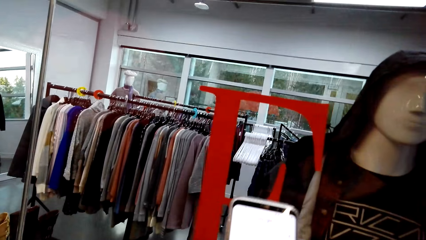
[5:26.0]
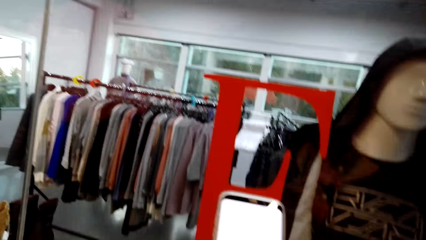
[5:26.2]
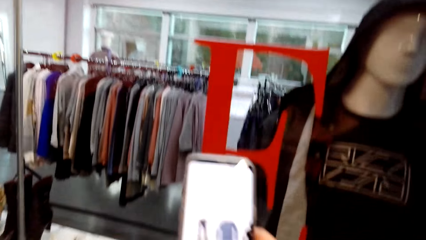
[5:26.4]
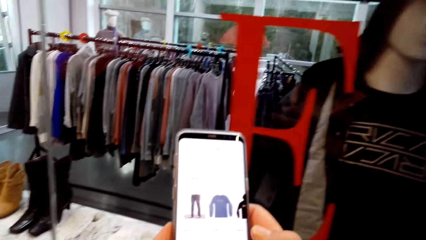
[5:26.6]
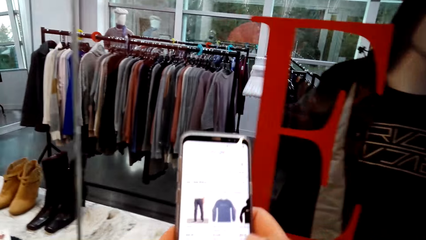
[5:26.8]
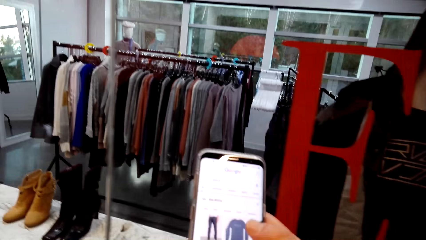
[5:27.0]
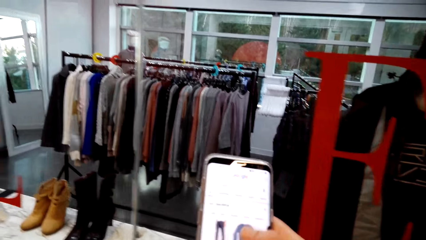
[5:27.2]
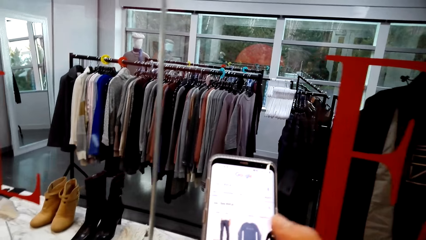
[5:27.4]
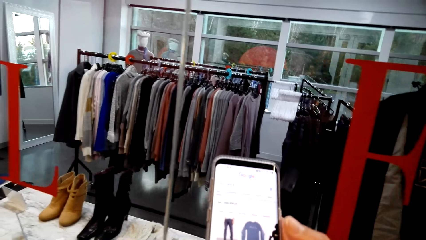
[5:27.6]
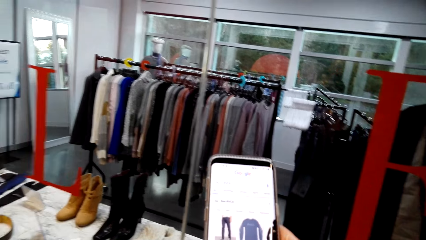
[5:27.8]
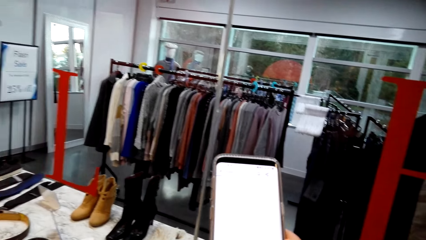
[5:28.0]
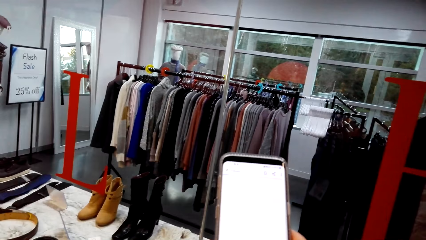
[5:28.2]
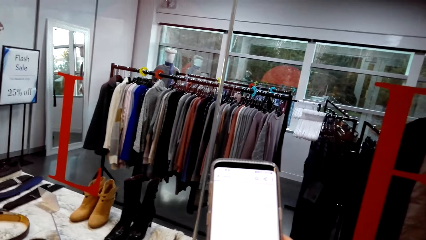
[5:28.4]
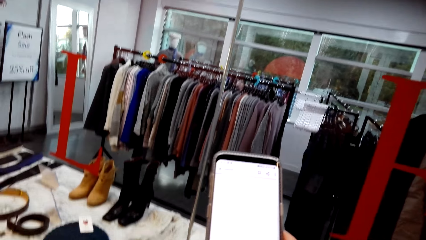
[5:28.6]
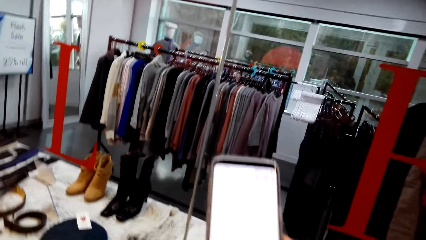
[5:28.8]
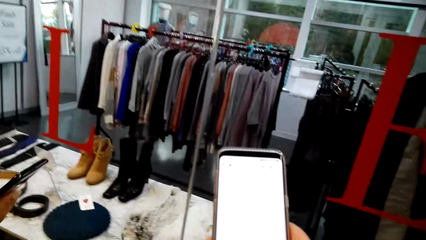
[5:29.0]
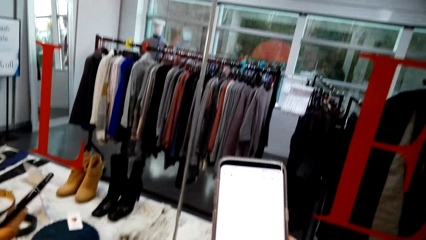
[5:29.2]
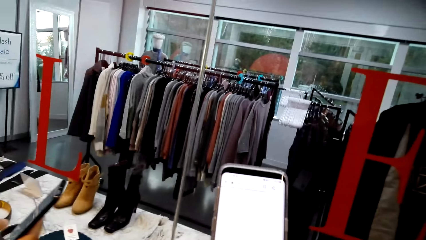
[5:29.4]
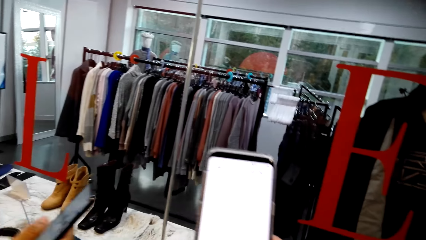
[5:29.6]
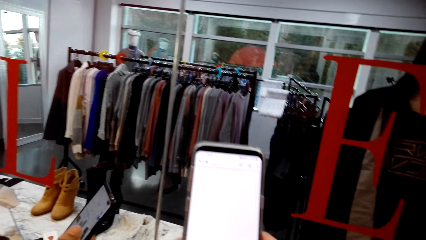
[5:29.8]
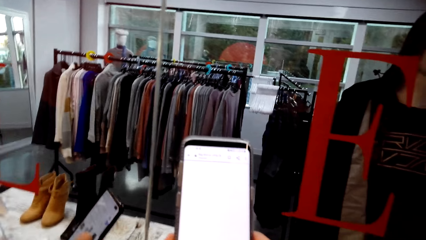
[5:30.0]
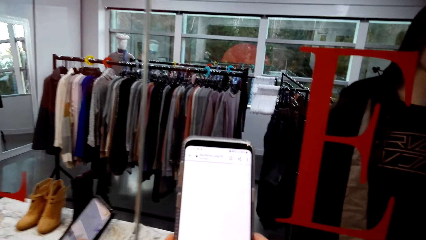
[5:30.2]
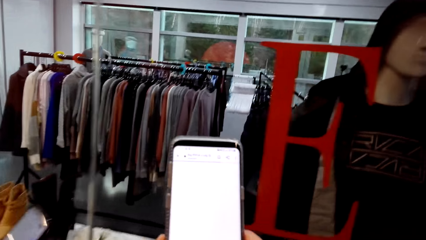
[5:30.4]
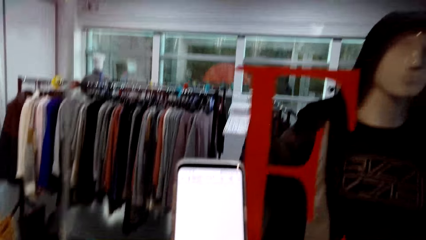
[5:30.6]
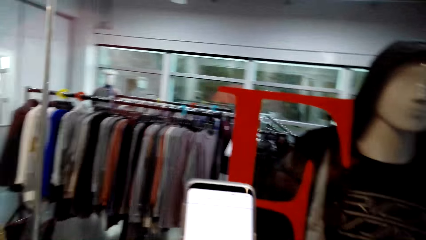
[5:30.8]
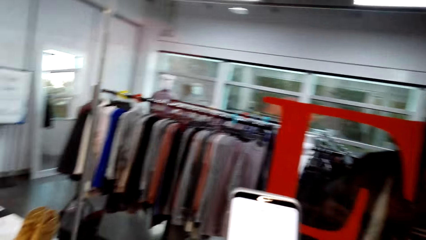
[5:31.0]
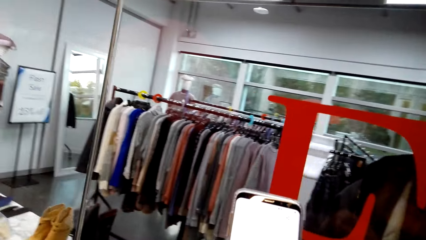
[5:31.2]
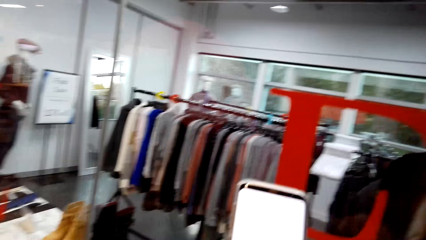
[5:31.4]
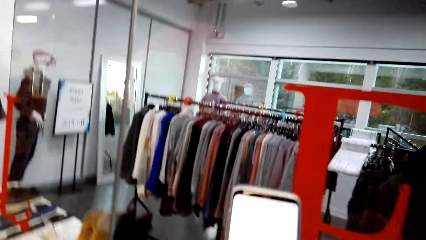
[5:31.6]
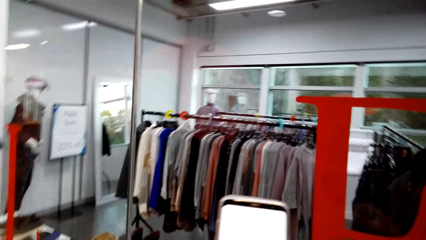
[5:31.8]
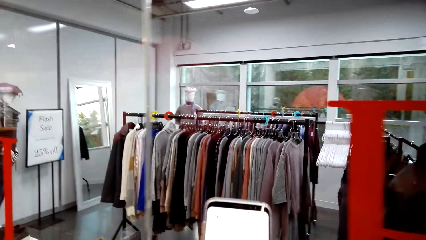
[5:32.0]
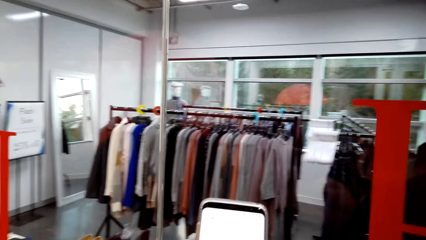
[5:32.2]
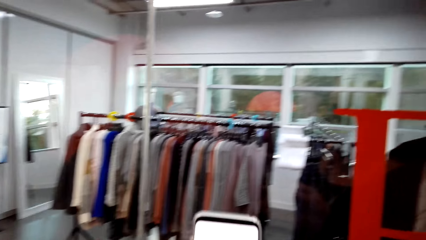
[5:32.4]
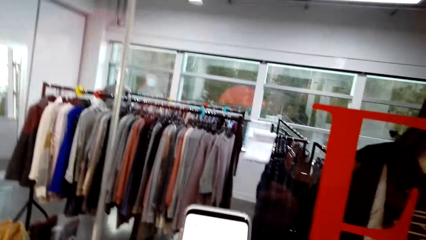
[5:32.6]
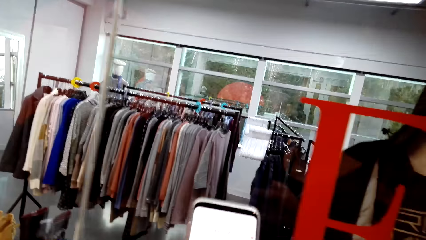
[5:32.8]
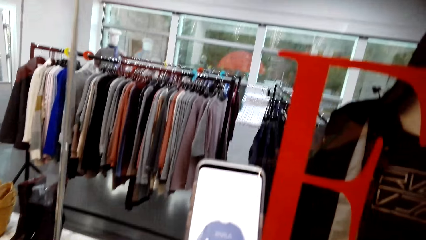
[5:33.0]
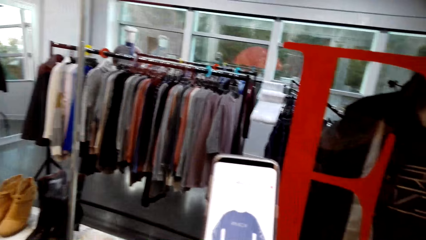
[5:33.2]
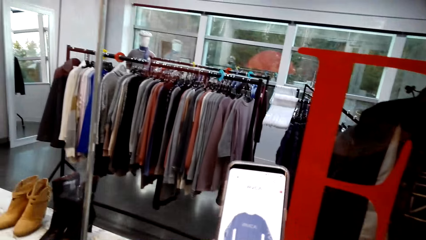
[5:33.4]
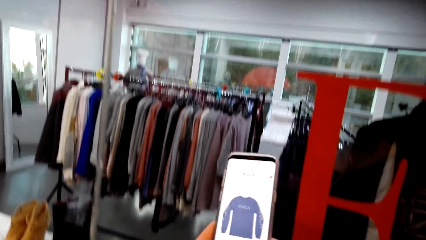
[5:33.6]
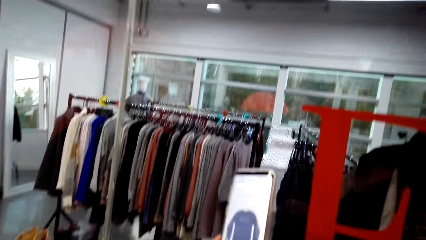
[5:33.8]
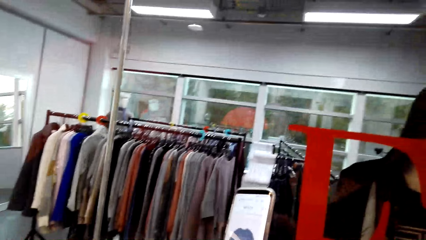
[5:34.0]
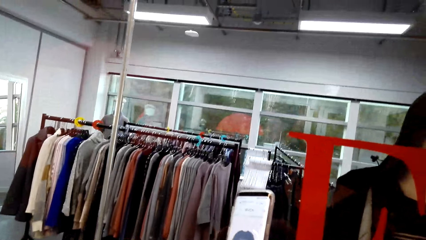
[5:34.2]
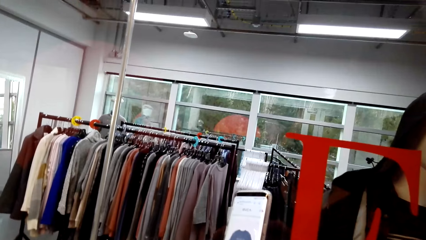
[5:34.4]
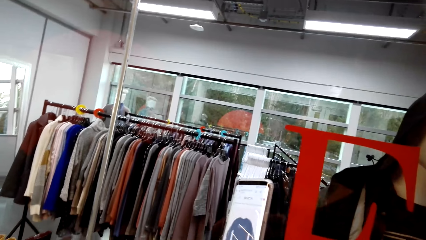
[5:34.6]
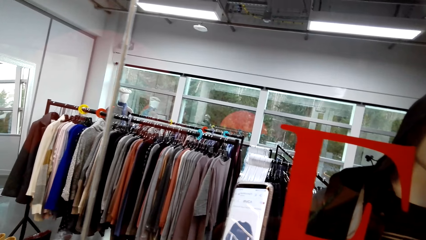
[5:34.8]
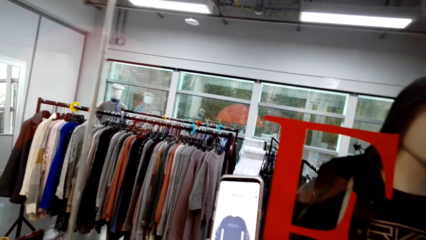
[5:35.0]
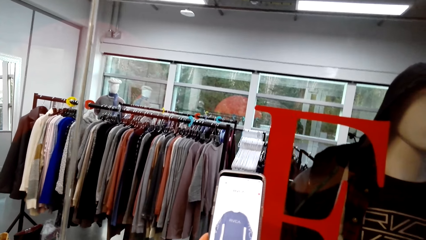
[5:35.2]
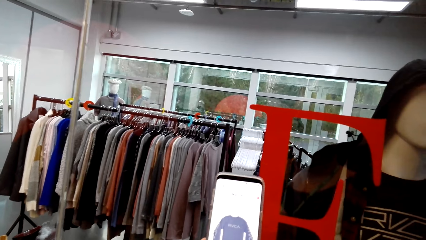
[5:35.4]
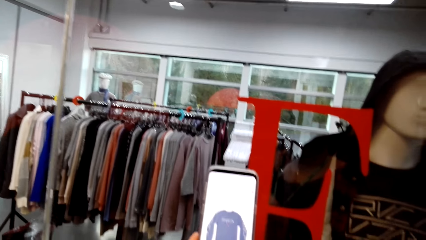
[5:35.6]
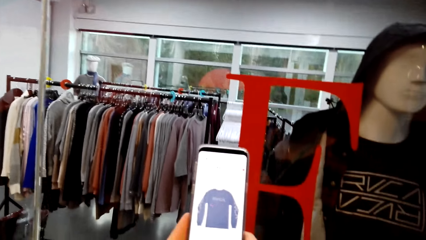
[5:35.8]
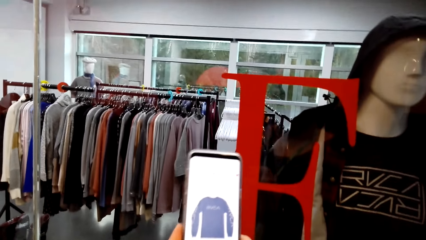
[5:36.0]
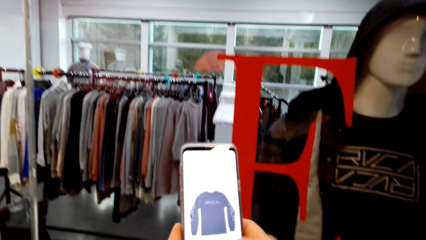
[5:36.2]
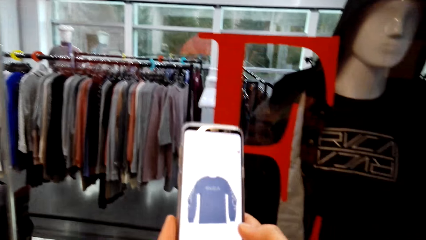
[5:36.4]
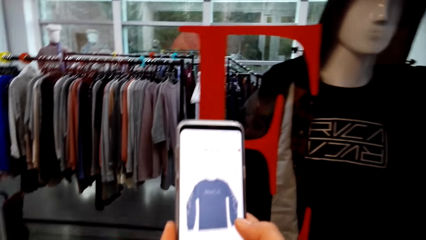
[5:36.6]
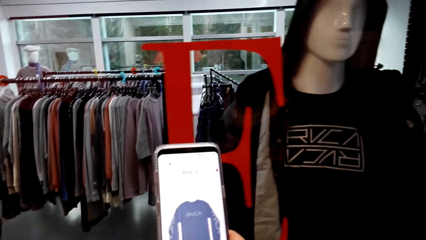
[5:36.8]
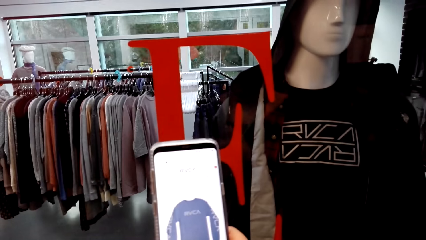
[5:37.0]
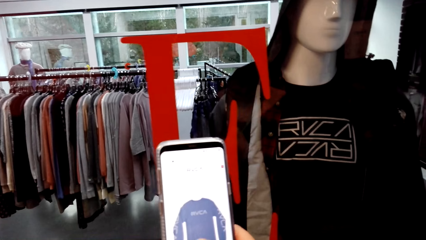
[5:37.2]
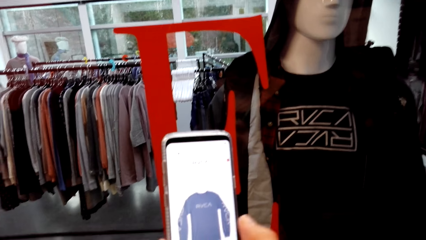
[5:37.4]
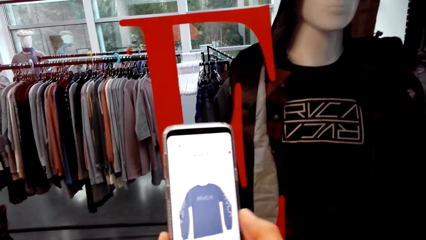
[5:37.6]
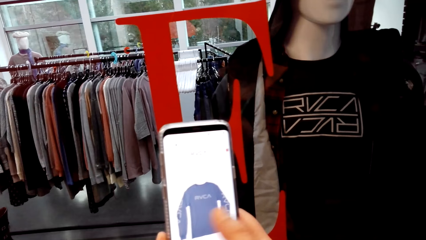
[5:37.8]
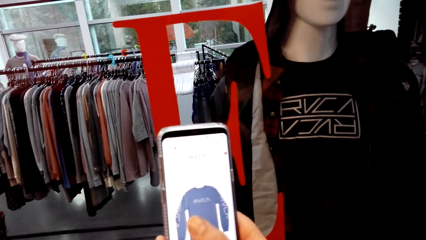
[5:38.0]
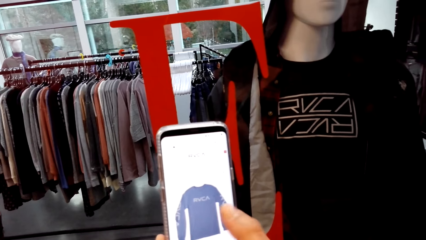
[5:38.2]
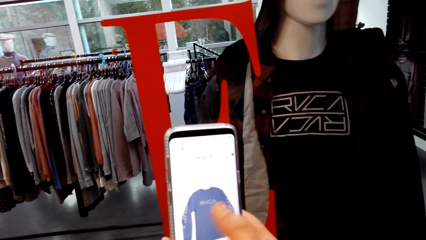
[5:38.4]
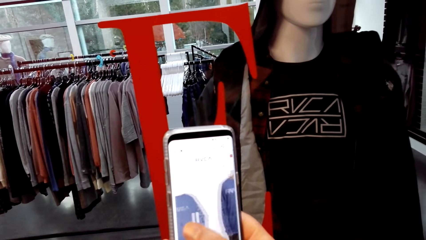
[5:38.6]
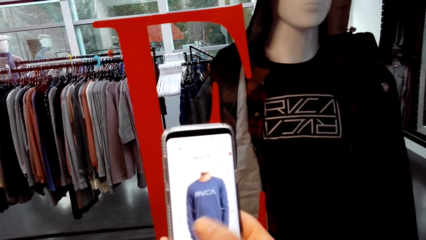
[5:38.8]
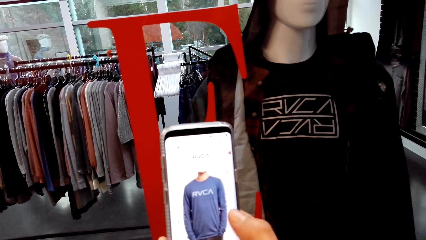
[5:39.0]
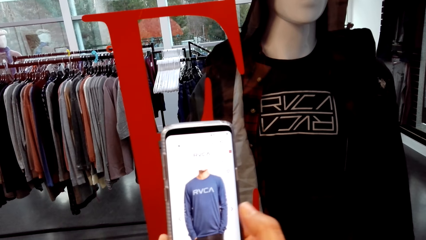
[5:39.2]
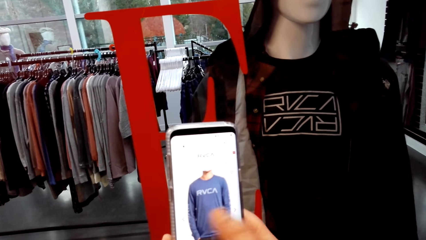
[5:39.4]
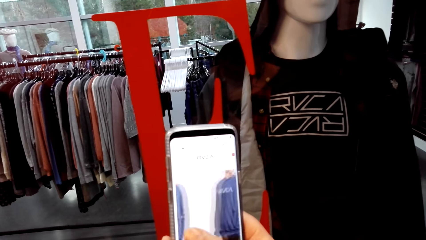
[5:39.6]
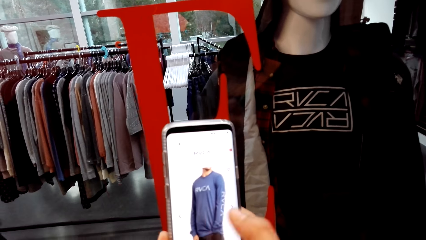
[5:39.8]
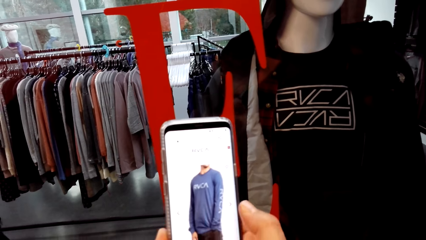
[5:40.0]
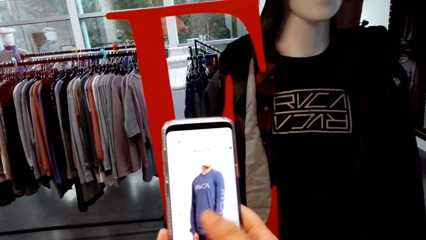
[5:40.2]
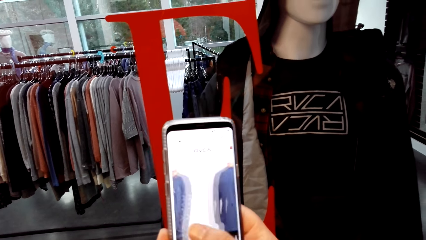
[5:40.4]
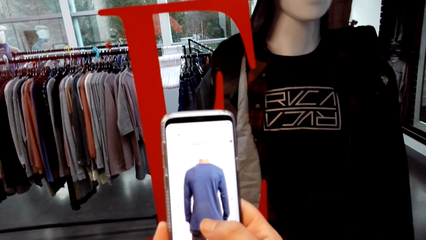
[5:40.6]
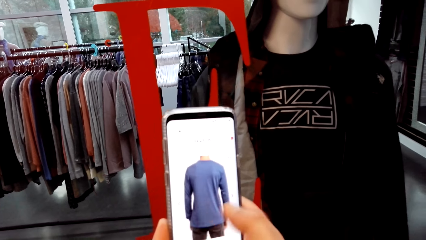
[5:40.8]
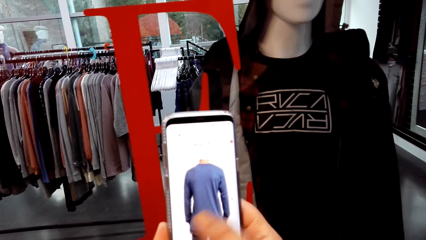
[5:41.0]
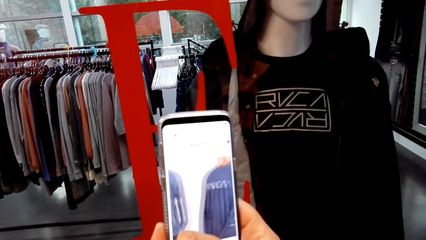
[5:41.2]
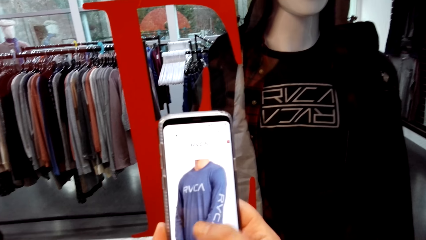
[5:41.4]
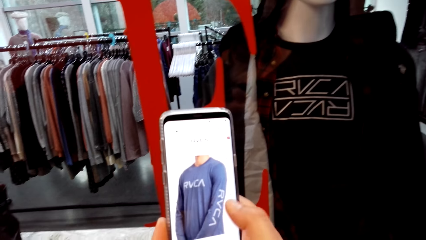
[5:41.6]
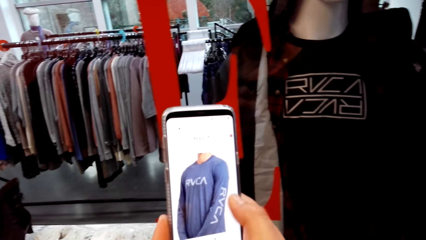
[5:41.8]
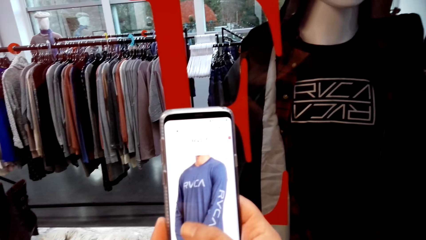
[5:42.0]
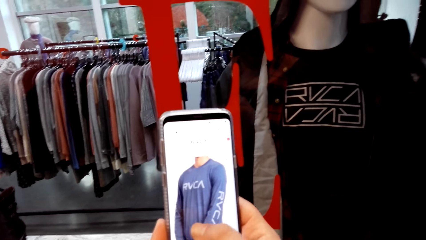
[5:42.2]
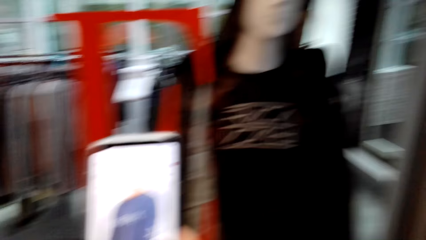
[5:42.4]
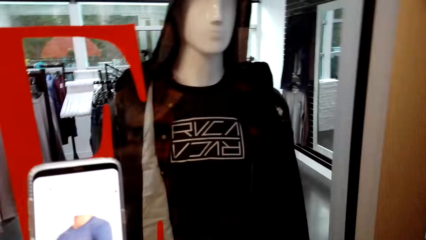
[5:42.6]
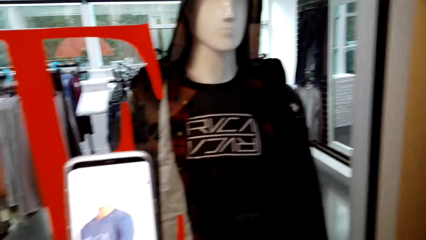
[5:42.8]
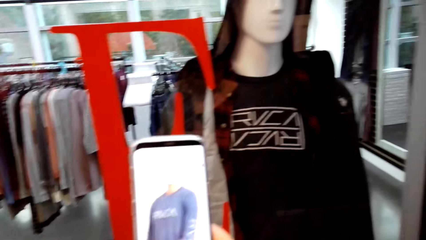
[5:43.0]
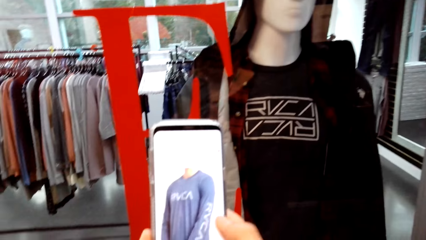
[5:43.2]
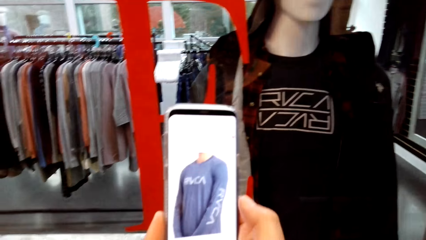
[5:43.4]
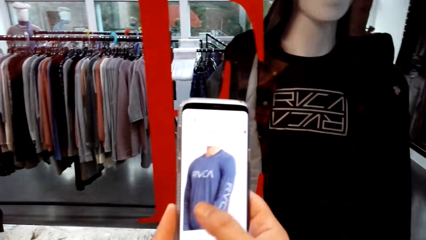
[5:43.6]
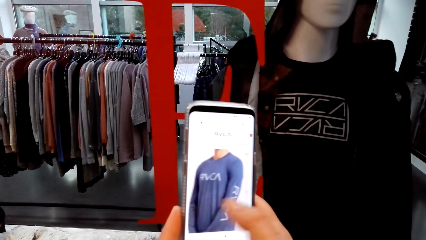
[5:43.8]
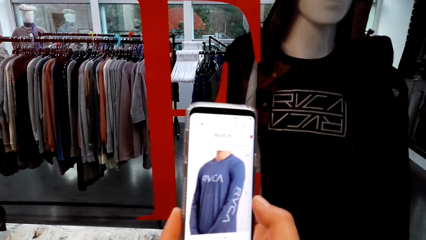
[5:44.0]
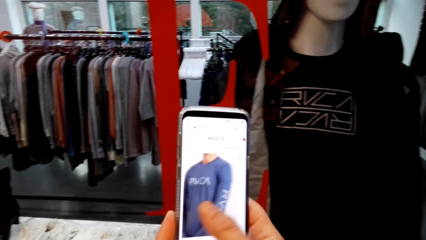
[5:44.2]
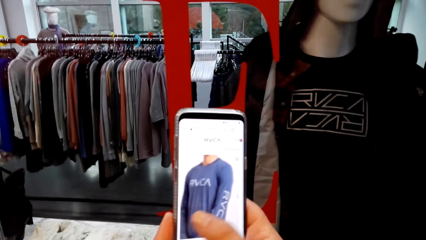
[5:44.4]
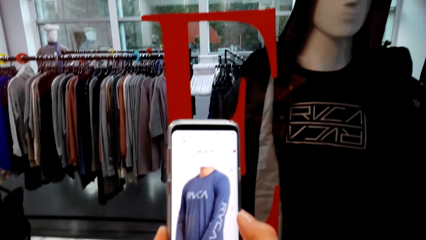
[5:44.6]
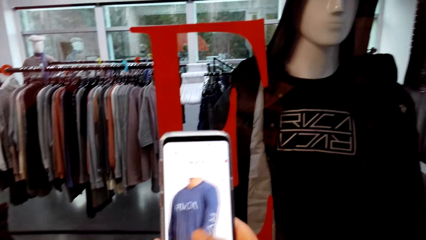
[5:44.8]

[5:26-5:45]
The camera wearer looks at the phone screen. A man talks to the camera wearer. The camera wearer looks at the phone screen and talks to the man. They scroll the phone with the right hand in the store. The man holds the phone with the right hand in the store. The camera wearer looks at the phone screen. The man looks at the phone screen. The camera wearer looks at the phone screen and talks to the man. They hold the phone with the right hand in the store. They look at the phone screen. The man talks to the camera wearer. The camera wearer looks at the phone screen and touches the phone screen. They look at the phone screen, touch the phone screen and talk to the man. They scroll the phone with the right hand in the store. They look at the phone screen, touch the phone screen and talk to the man. They look around. They talk to the man, look at the phone screen and touch the phone screen.
